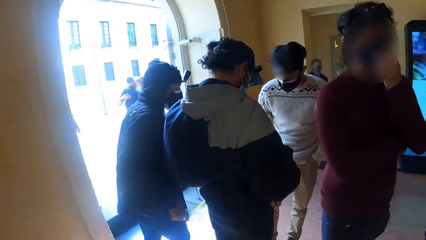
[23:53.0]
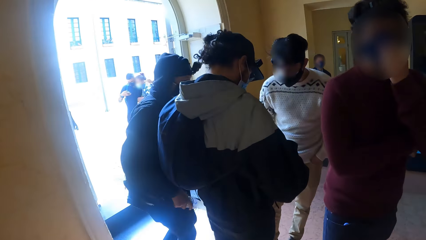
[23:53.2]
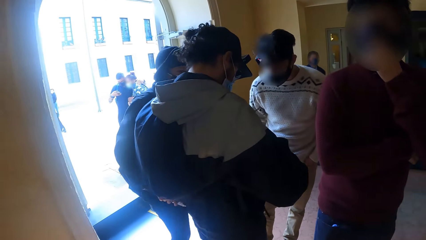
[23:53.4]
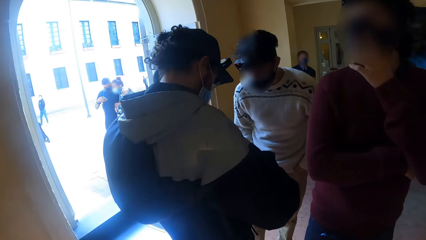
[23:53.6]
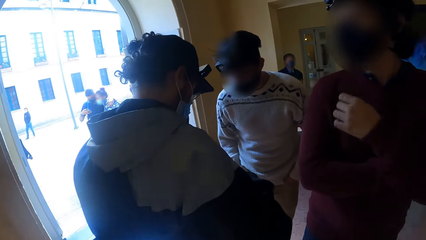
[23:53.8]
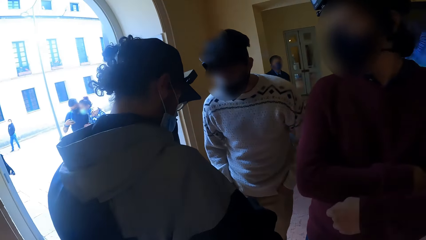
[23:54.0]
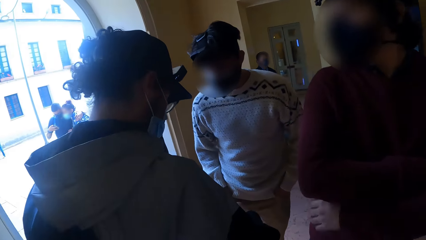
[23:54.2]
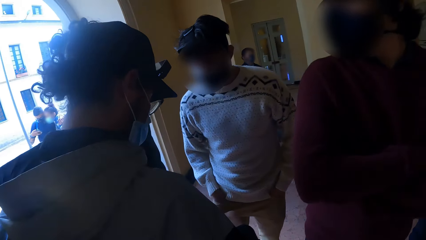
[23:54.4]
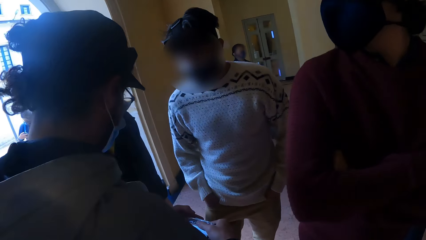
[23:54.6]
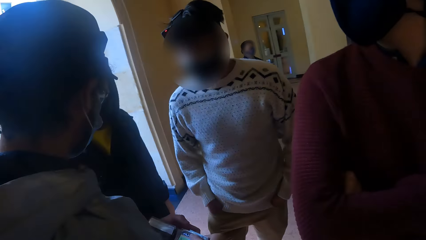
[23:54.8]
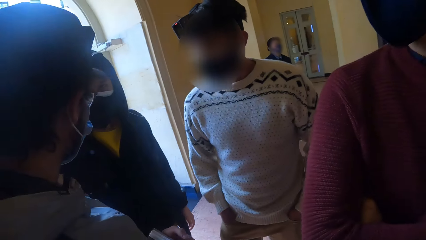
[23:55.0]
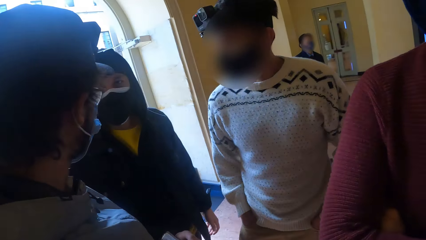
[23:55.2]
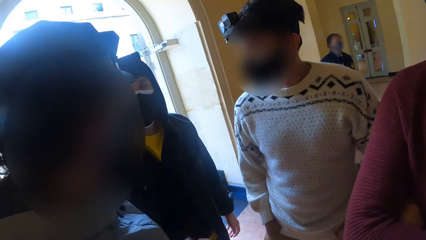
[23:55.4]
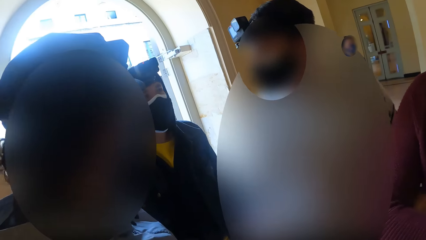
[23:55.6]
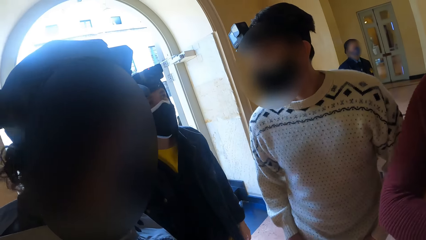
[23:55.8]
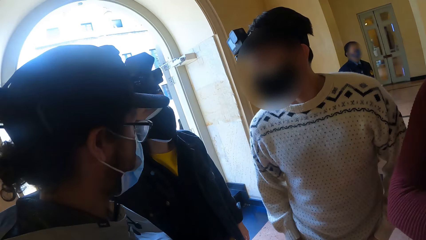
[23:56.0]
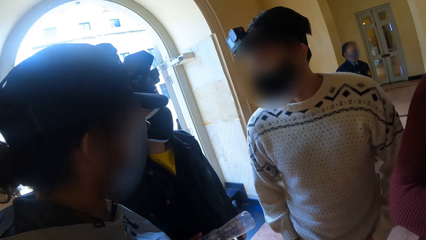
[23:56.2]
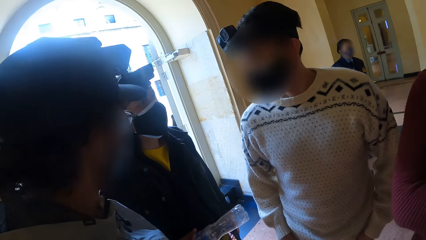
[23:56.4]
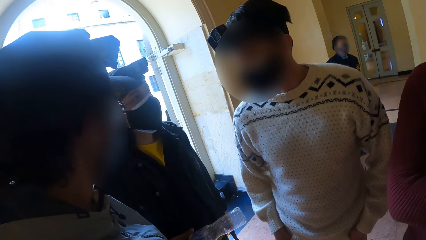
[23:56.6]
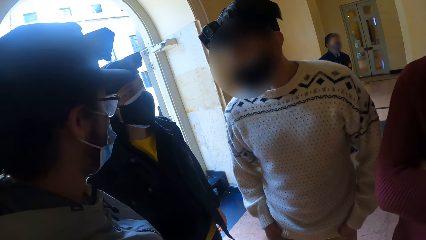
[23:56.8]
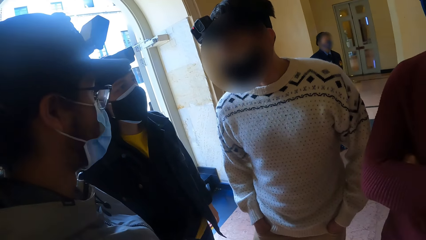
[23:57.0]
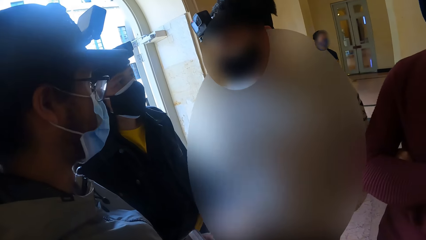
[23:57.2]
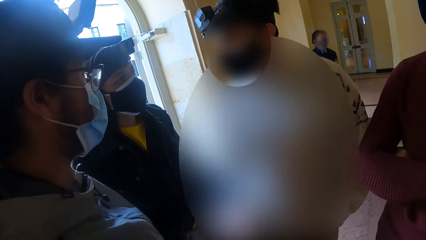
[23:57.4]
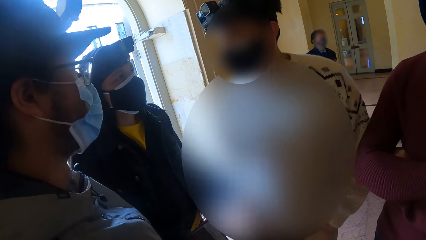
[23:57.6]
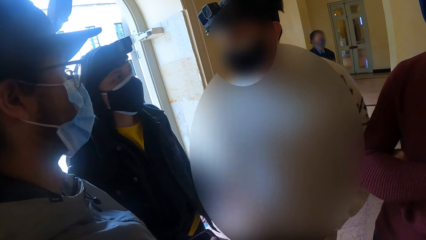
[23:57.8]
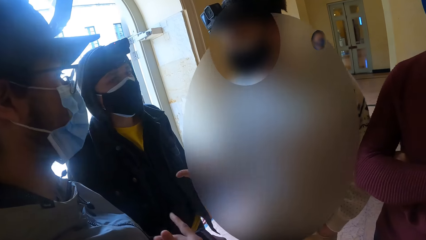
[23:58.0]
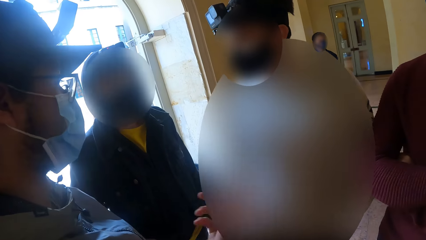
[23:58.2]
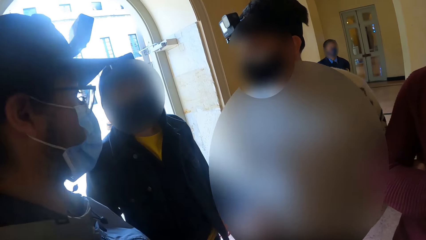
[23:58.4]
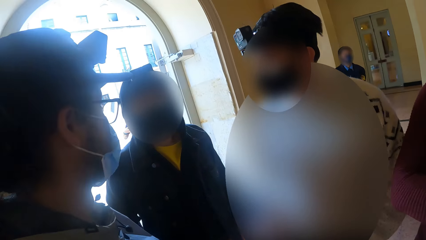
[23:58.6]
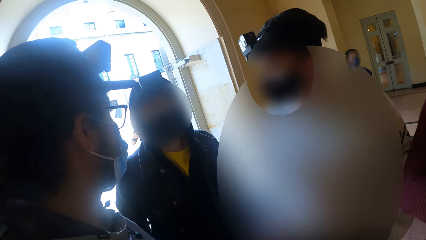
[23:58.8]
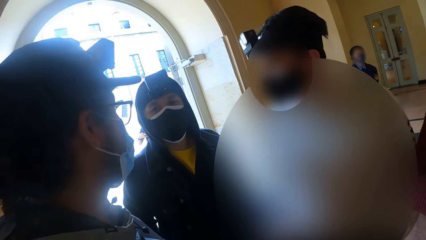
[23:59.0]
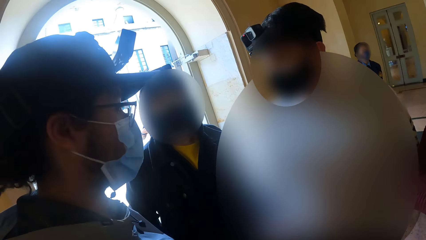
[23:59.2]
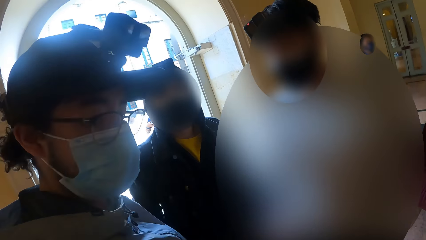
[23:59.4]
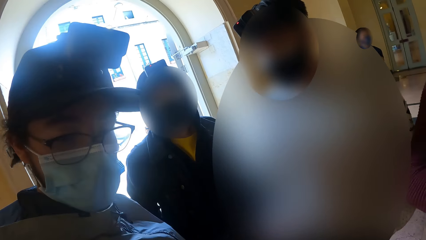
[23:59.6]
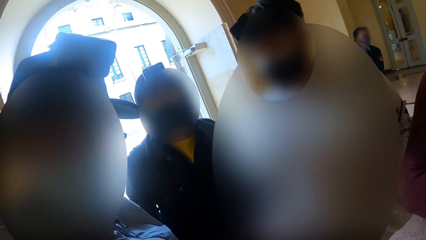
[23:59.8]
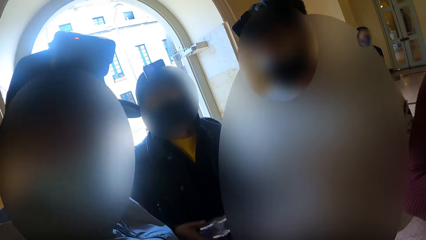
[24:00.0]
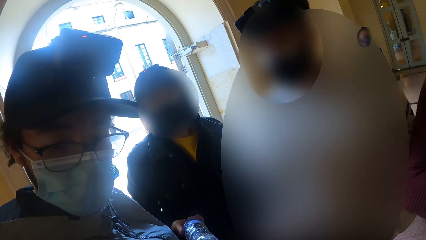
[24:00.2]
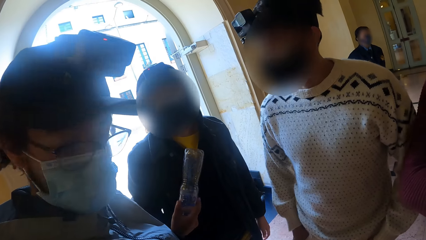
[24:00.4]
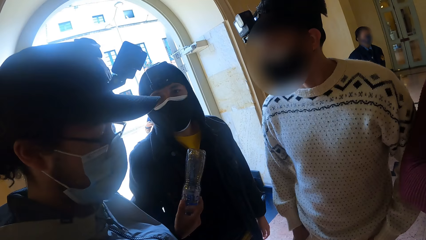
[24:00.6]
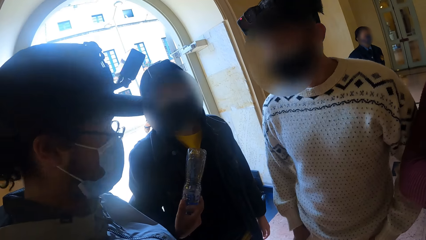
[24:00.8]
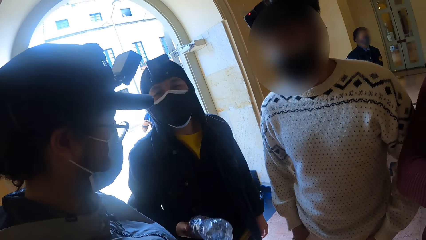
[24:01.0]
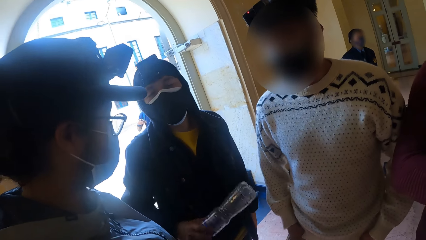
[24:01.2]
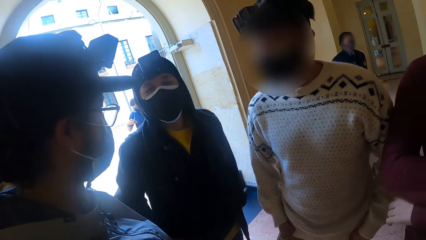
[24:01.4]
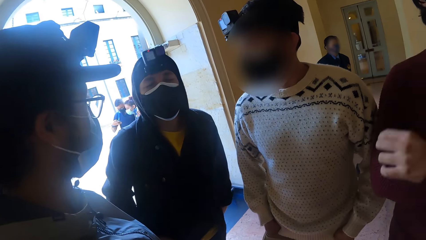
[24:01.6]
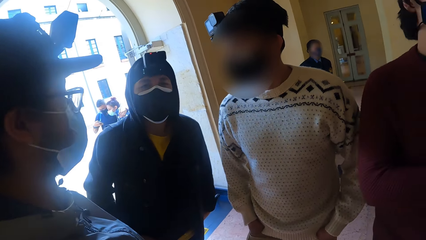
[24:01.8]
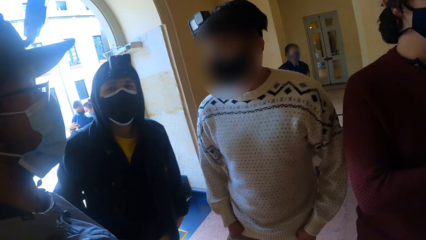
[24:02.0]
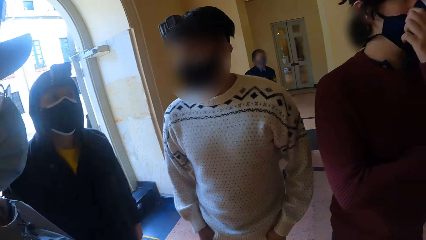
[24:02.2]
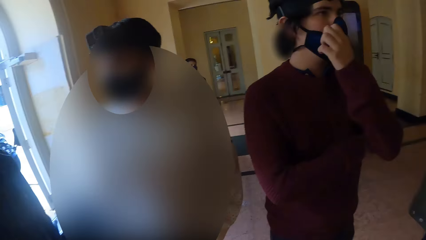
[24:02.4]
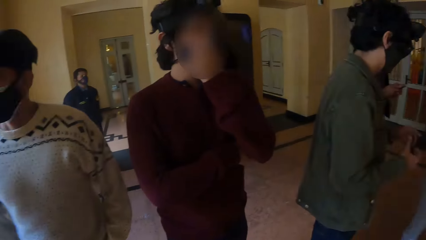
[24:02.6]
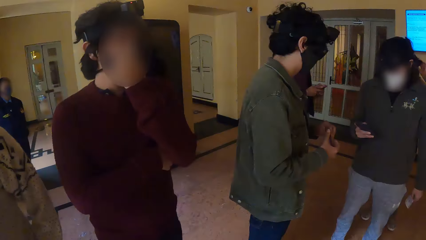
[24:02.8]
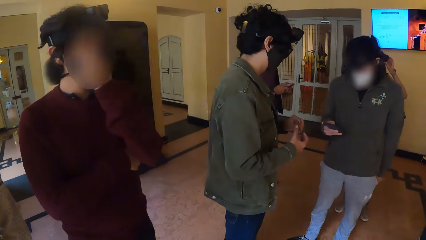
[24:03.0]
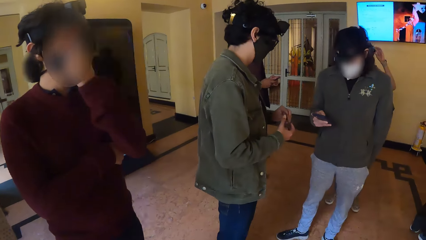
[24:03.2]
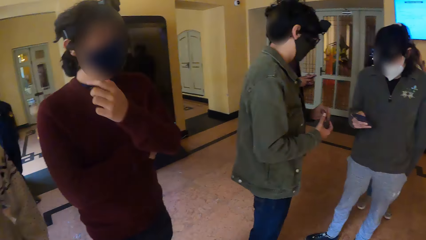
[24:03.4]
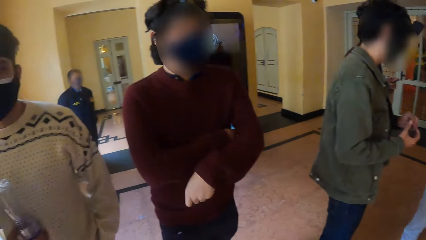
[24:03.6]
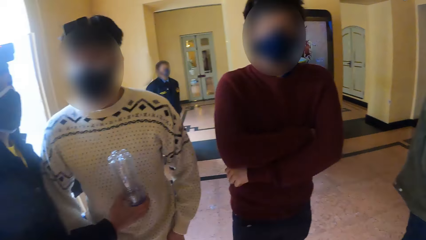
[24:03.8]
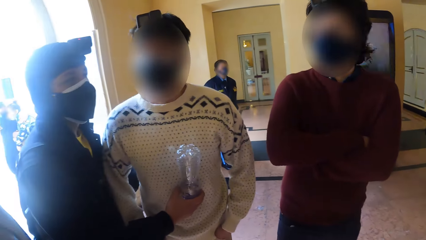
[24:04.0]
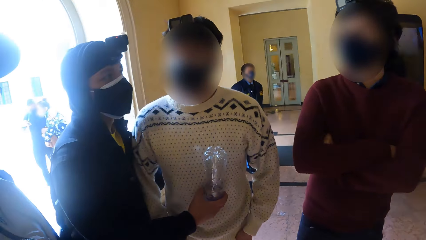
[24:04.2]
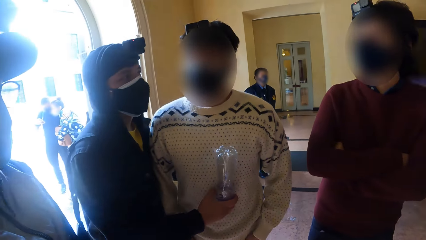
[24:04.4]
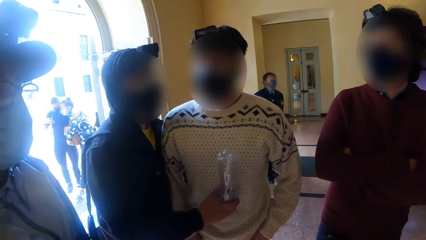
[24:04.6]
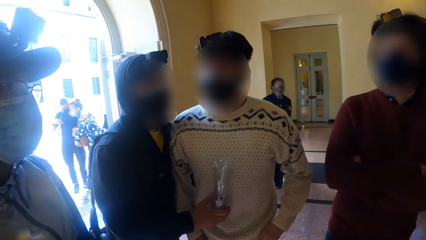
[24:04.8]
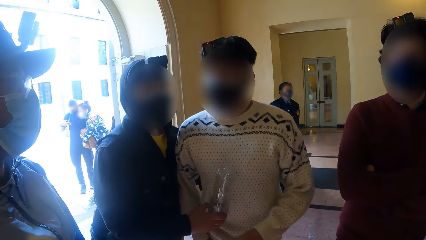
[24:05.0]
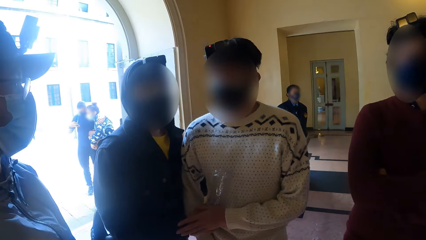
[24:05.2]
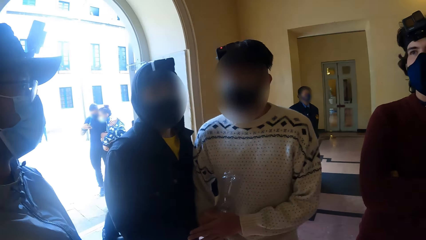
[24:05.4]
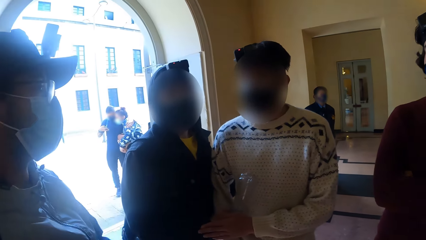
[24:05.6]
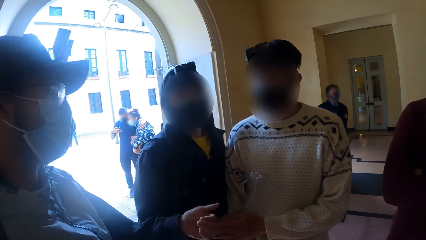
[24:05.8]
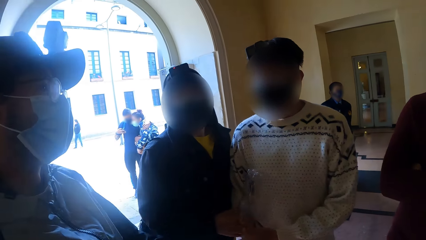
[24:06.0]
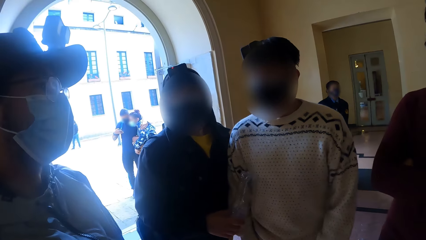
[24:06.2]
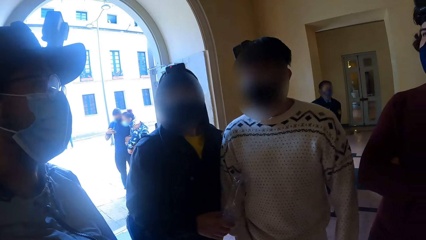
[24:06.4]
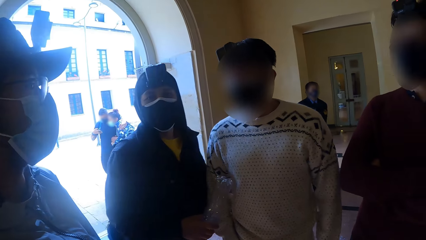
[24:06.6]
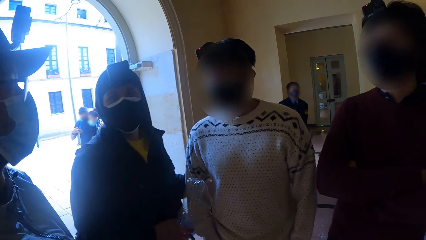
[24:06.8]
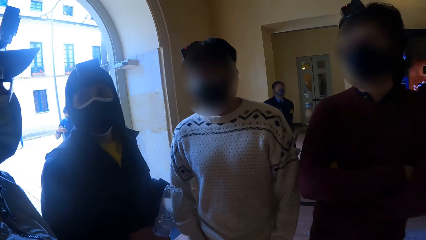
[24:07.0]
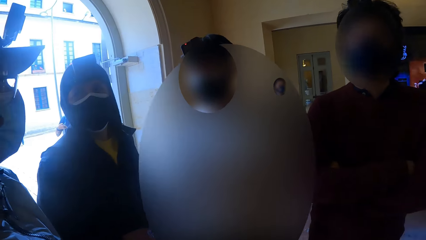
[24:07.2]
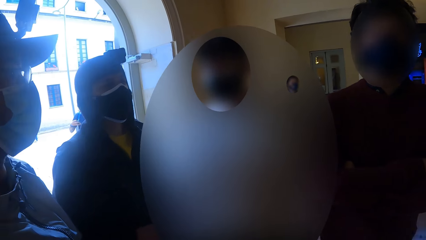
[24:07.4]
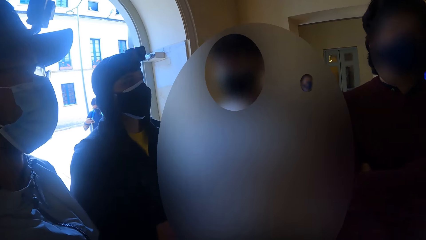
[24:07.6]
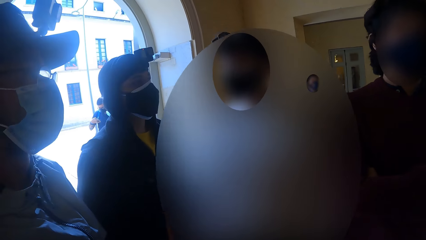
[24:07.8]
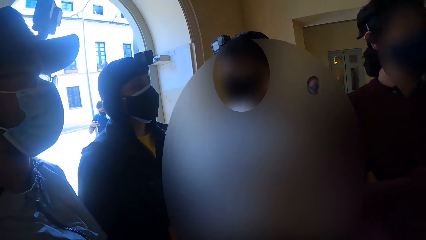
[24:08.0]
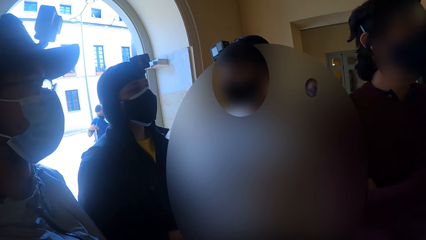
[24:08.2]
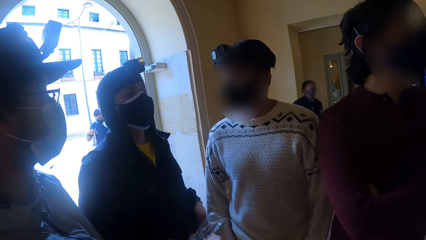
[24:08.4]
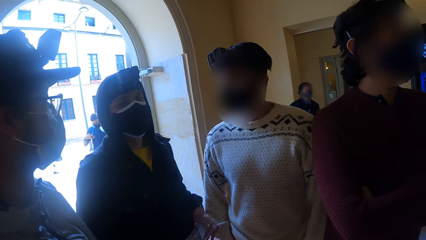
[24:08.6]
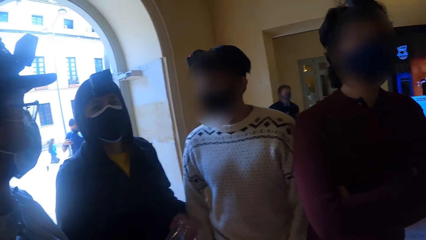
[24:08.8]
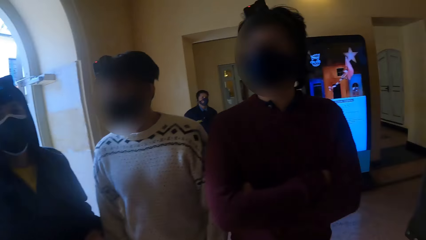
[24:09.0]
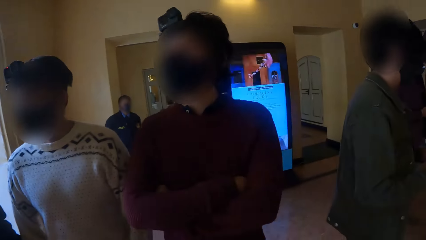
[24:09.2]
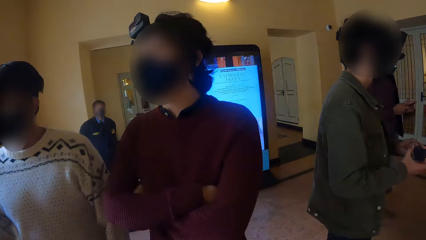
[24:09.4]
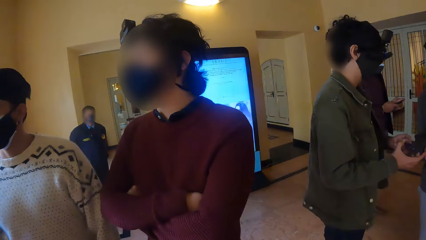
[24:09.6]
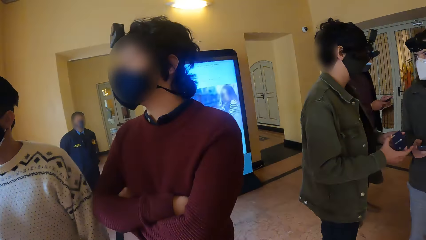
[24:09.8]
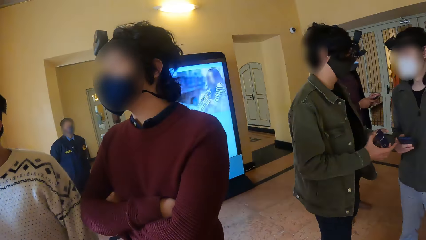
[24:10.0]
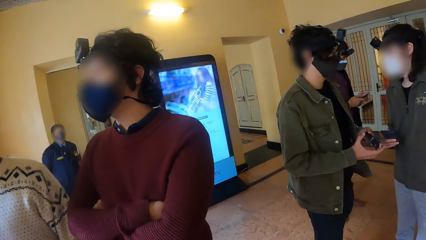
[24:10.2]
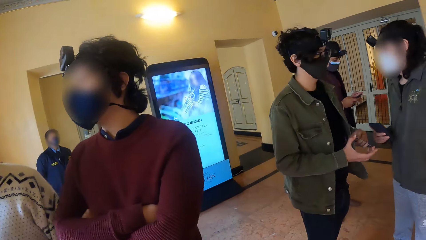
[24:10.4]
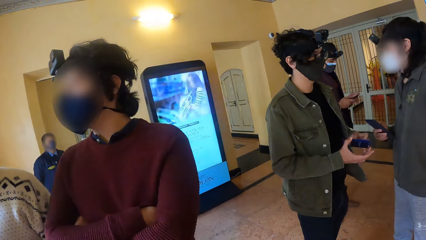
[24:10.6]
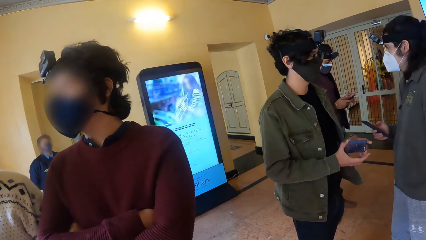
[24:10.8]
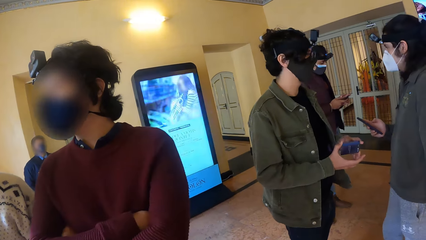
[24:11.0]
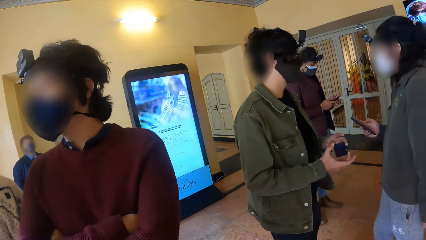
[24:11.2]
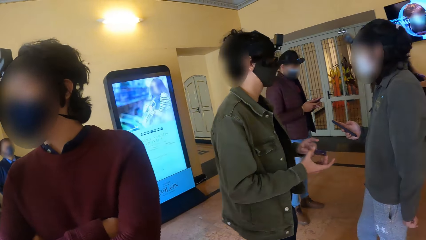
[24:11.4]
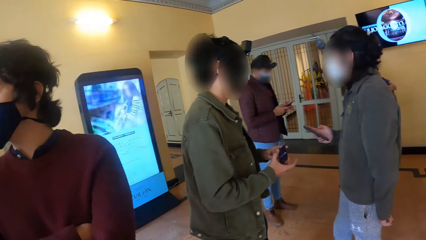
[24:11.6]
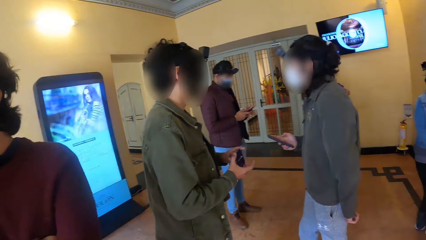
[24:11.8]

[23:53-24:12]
The fifth man interacts with the second man, the sixth man and the camera wearer. The camera wearer moves towards the second man. They interact with the second man, the fifth man, the fourth man and the sixth man. The fourth man touches the facemask on his face with his left hand. The third man operates the phone in his right hand. The second man interacts with the camera wearer, the fifth man, the fourth man and the sixth man. A seventh man interacts with the third man. The first man operates a phone in both hands. The seventh man turns an ATM card in his right hand with his left hand. The camera wearer looks at the third man and the seventh man.
